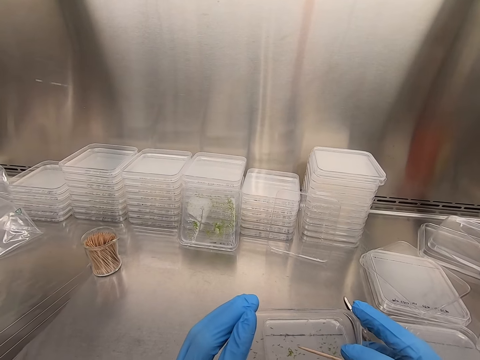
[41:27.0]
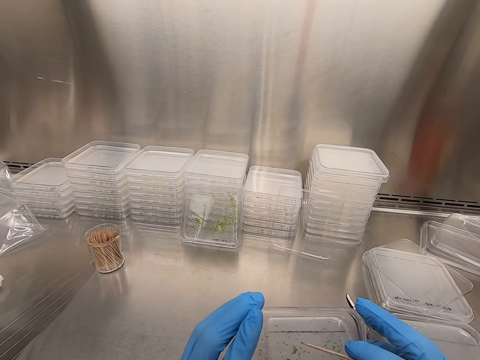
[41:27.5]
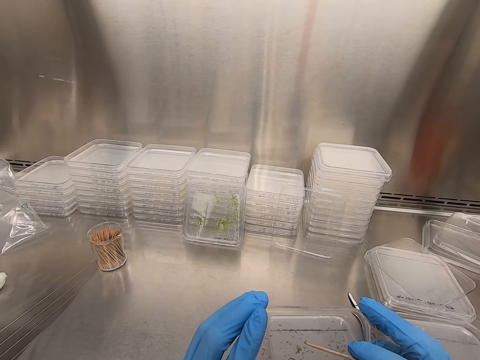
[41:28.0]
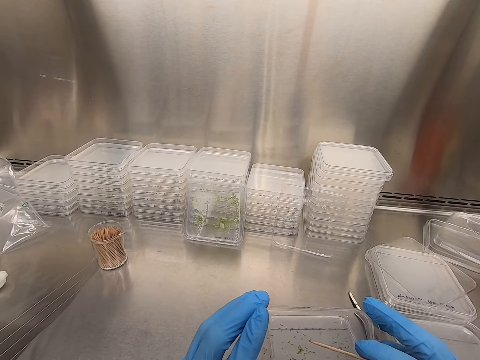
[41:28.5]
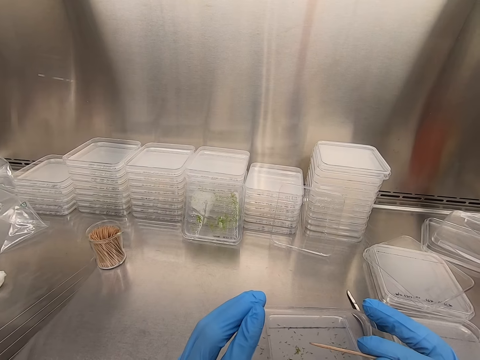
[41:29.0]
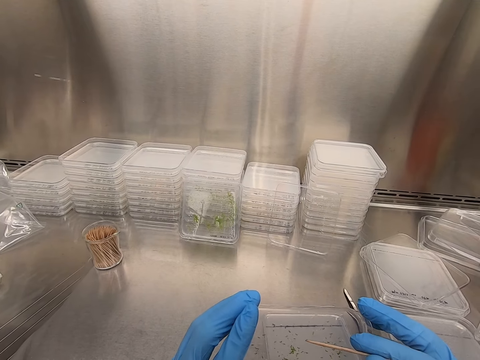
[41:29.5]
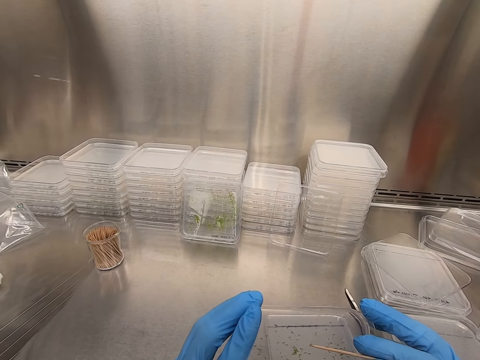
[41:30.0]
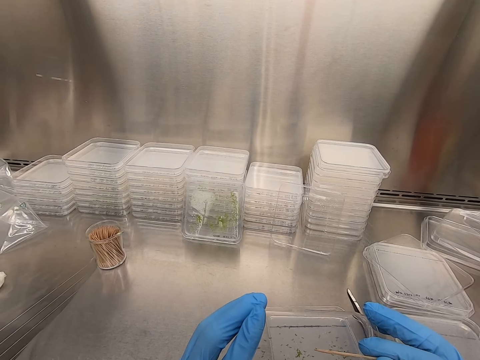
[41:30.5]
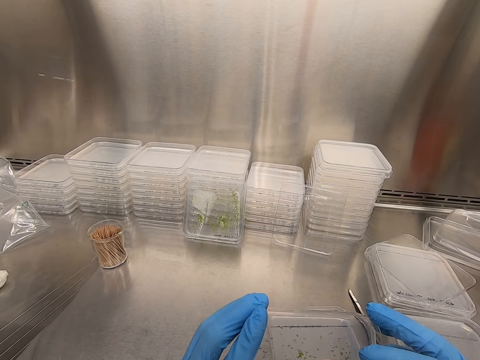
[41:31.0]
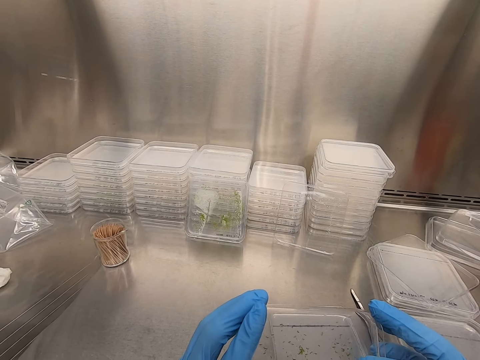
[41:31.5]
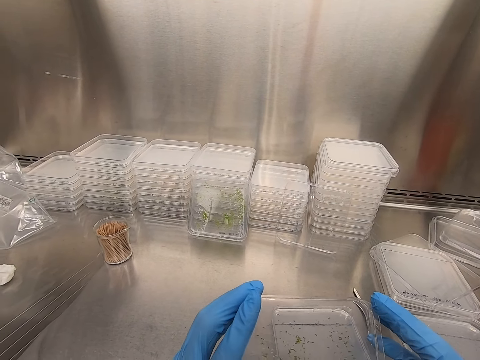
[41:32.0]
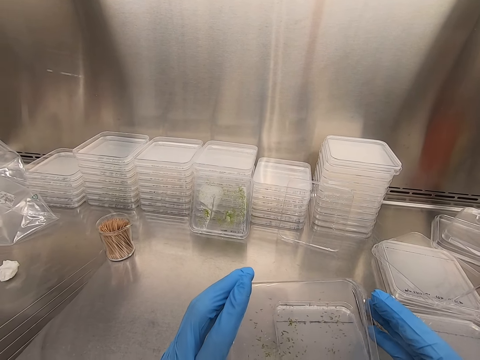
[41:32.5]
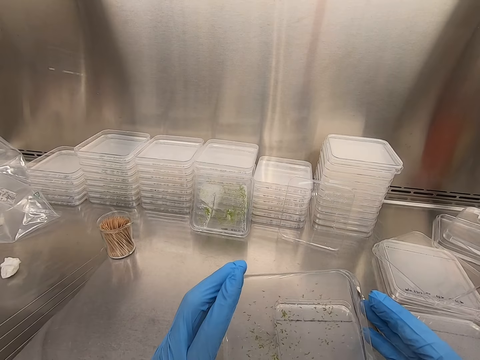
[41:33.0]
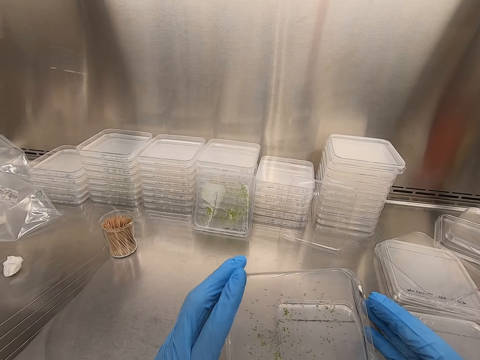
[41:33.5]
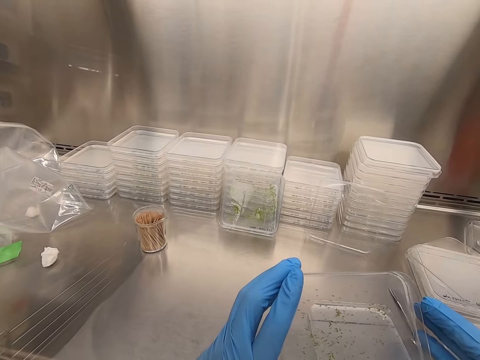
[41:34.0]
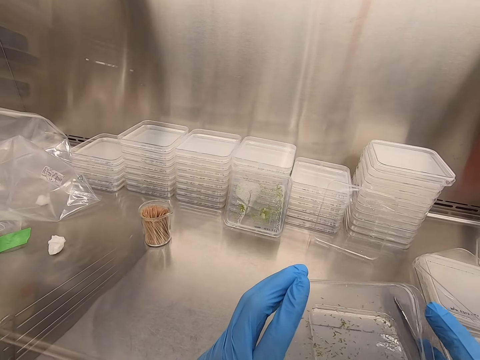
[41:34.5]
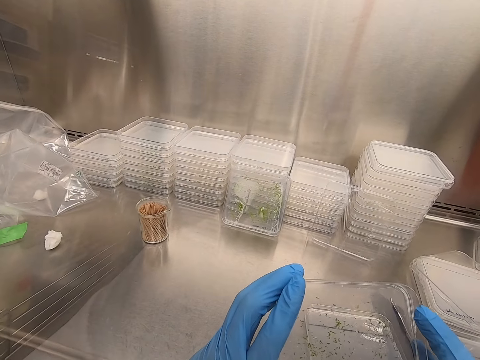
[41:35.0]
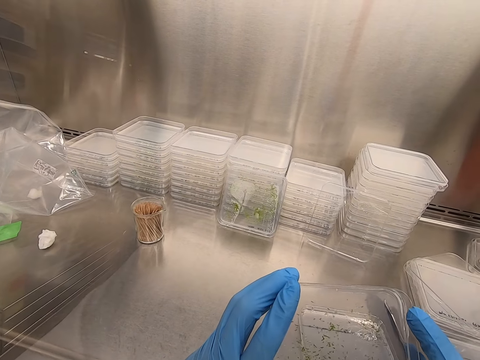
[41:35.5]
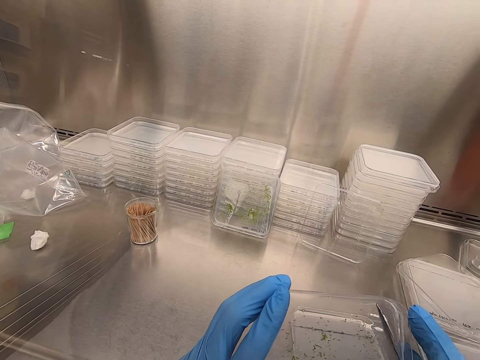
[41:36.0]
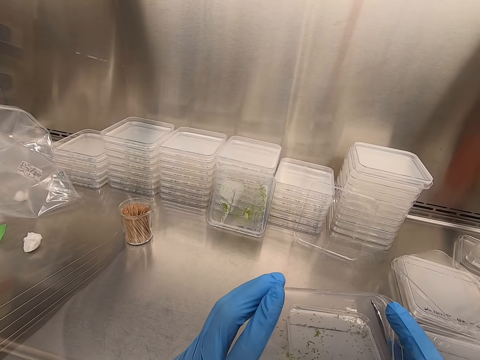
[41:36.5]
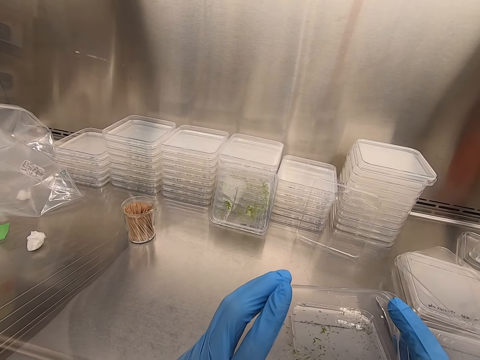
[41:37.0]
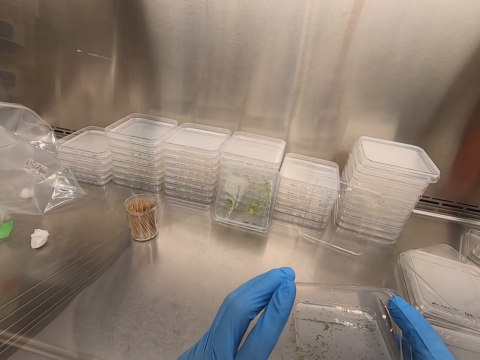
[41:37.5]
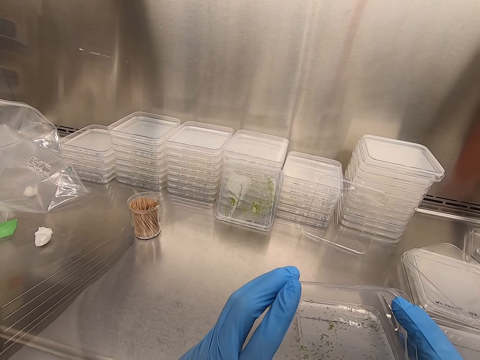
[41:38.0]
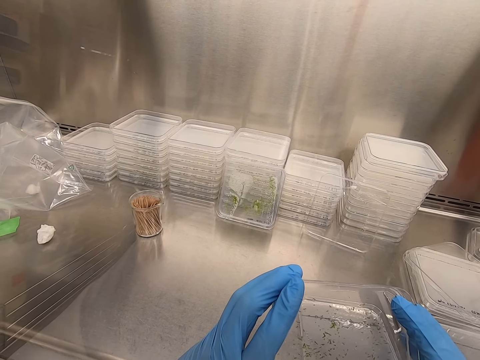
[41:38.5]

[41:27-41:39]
The camera wearer picks up something with a toothpick.

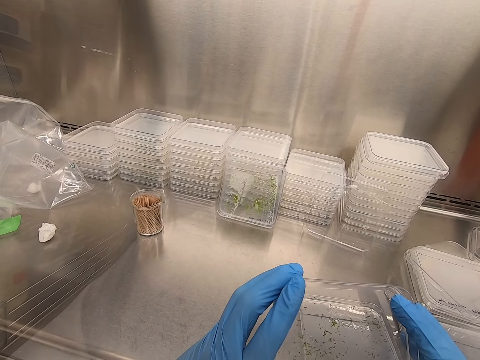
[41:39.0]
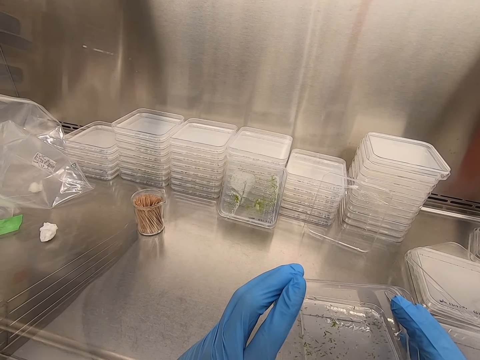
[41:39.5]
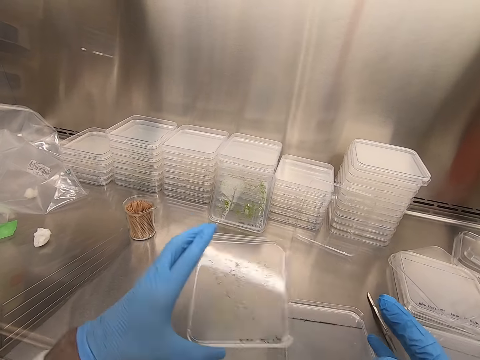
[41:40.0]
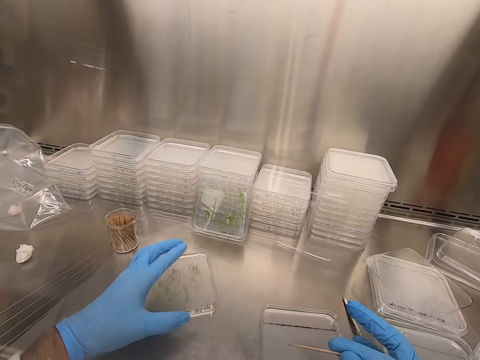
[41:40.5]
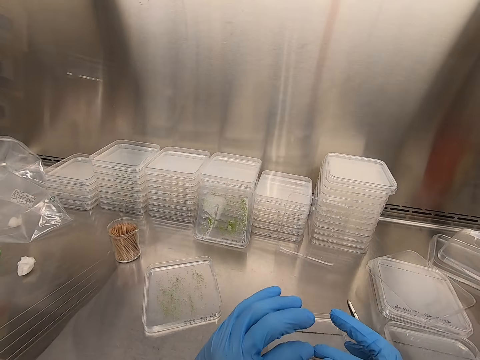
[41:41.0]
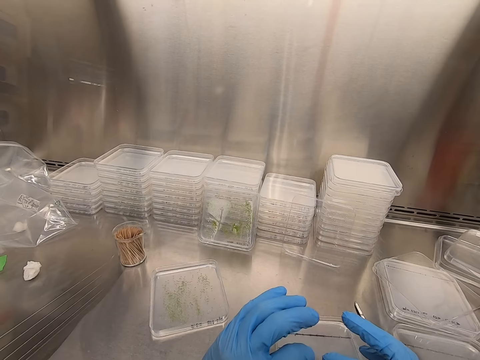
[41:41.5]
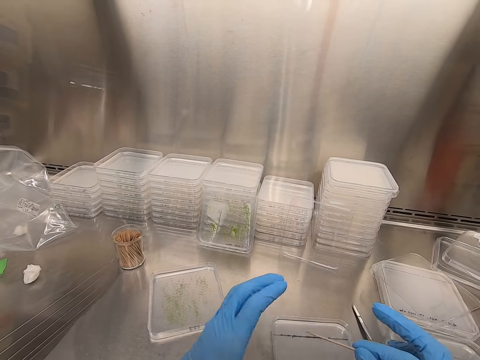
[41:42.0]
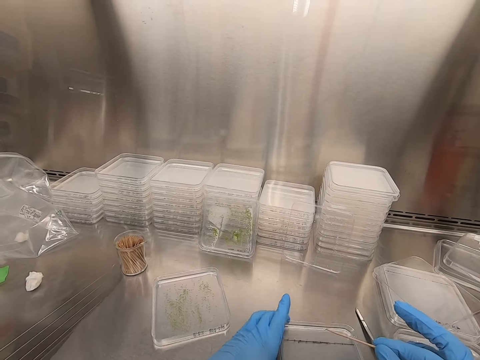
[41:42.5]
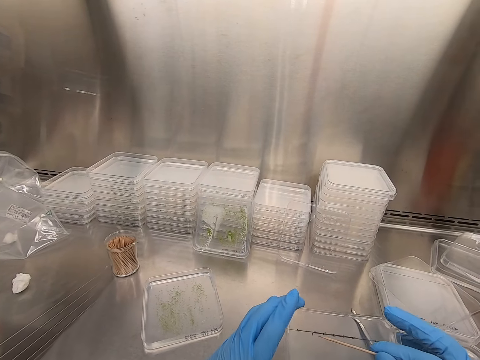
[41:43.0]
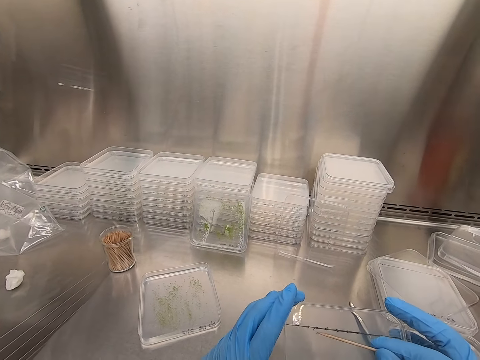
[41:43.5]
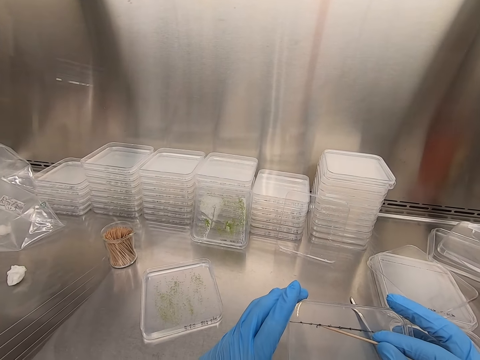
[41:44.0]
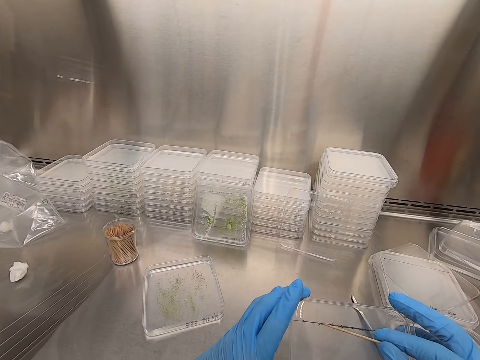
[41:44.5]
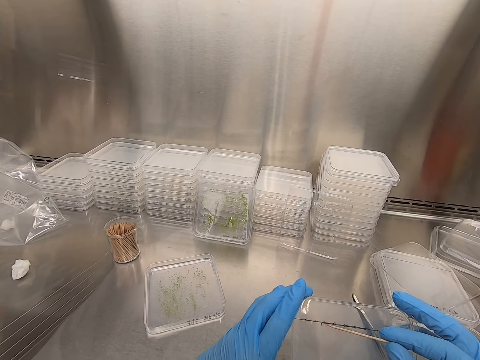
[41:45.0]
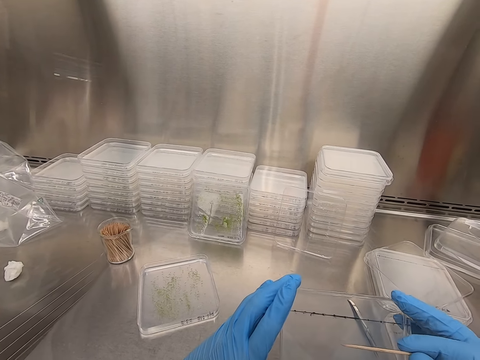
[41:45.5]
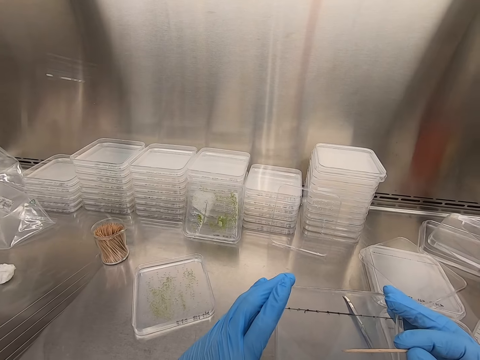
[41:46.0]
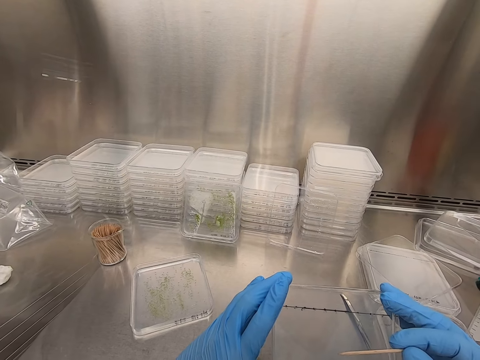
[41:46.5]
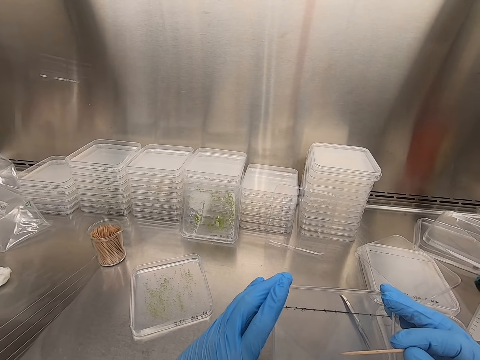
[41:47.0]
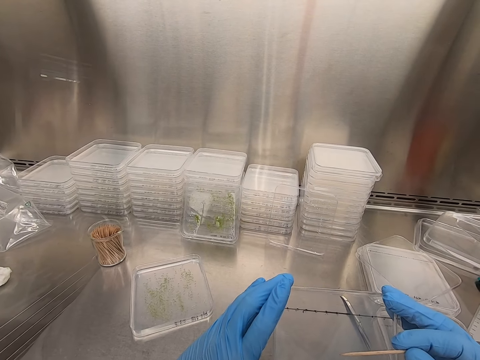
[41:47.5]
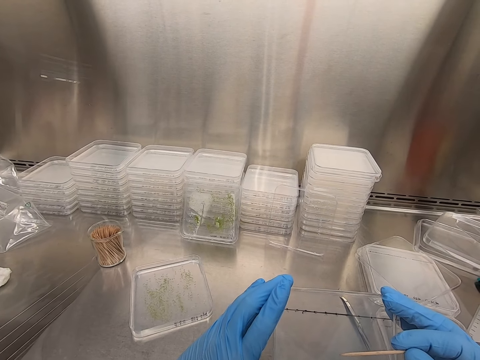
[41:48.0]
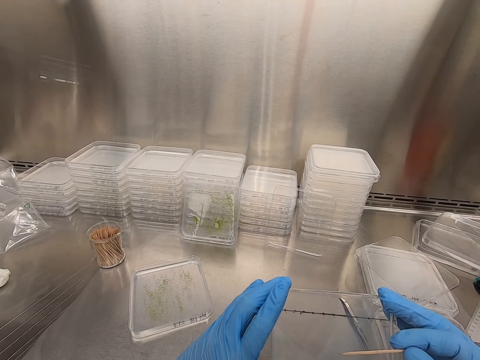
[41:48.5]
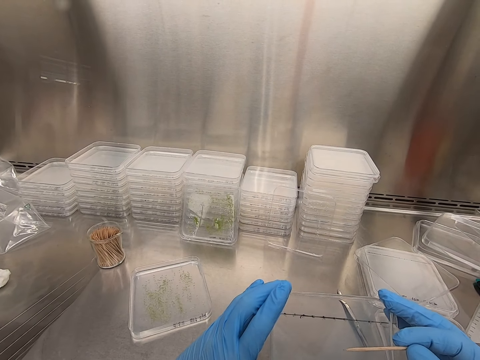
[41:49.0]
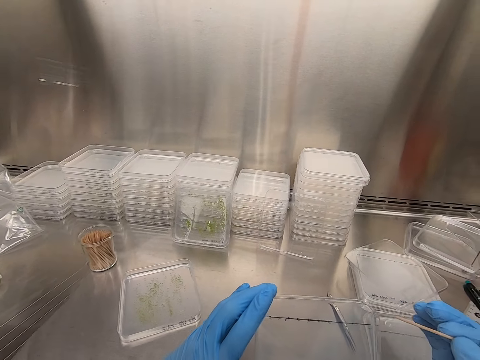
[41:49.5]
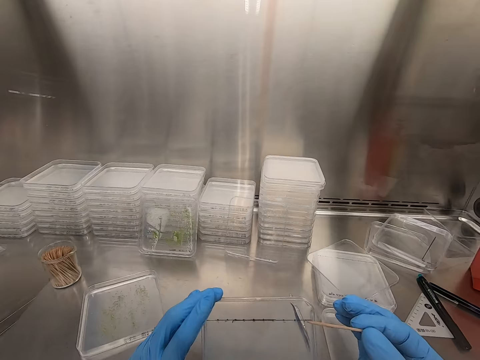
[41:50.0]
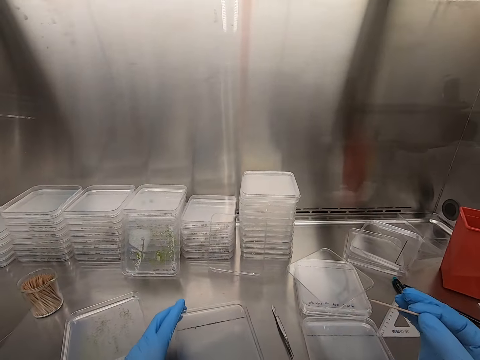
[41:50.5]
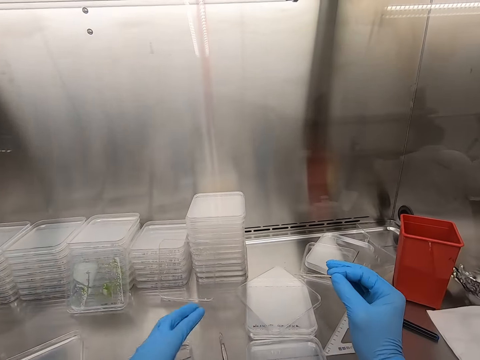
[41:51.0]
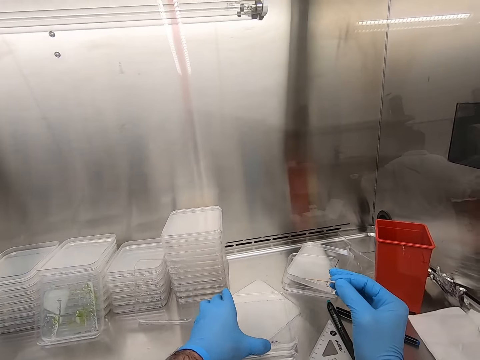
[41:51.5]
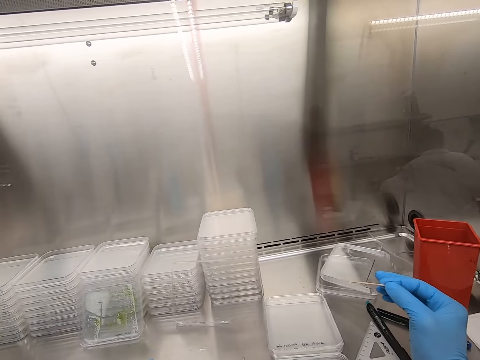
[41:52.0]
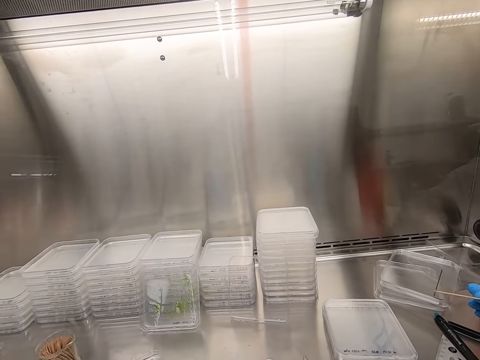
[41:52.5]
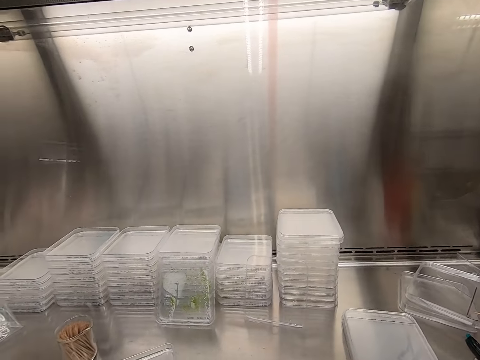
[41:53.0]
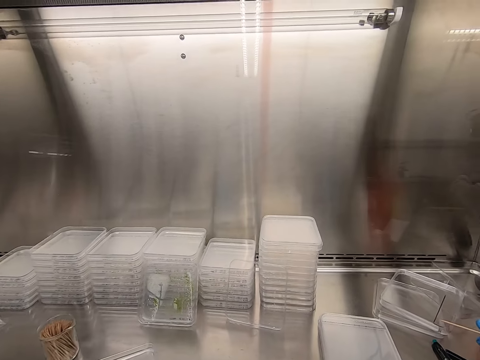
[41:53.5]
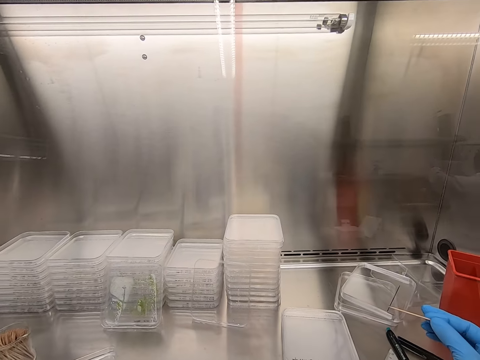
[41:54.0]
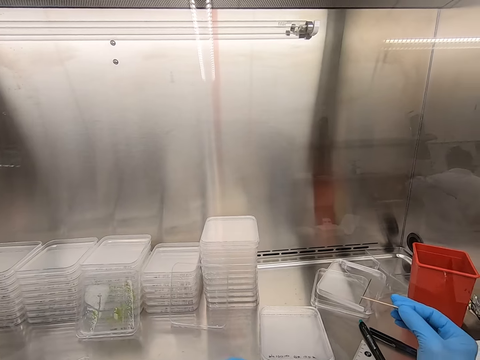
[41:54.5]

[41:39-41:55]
The camera wearer places the plastic flat tin or acrylic sheet on the steel bench. They hold the acrylic sheet. They pick up the plastic flat tin. They put something on the tin. They place the plastic flat tin on the steel bench. They pick up a lid. They pick up the acrylic sheet.
